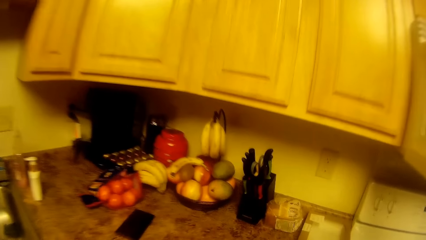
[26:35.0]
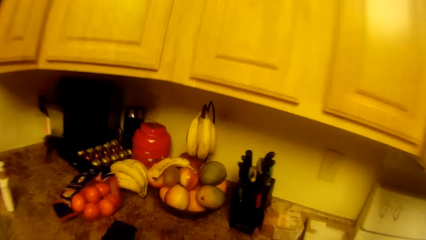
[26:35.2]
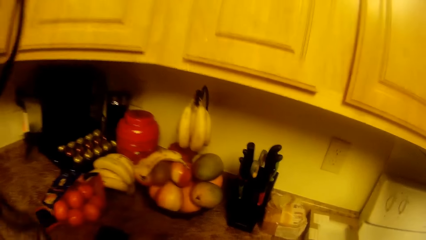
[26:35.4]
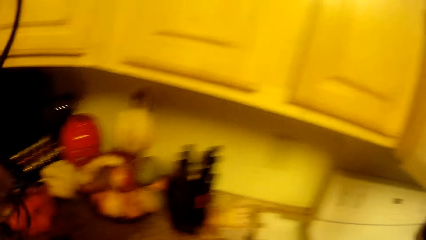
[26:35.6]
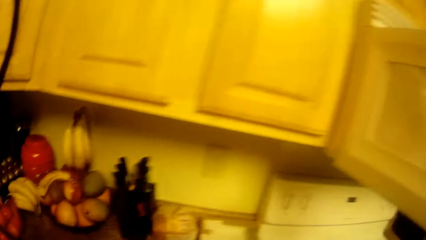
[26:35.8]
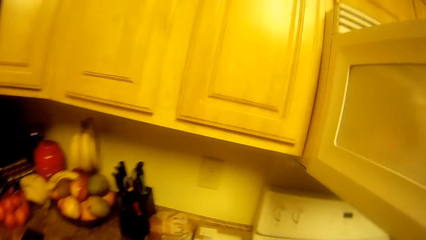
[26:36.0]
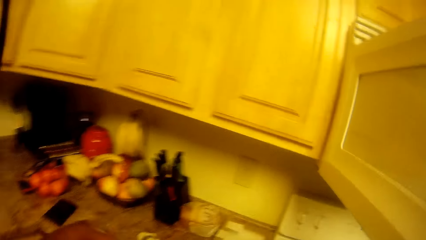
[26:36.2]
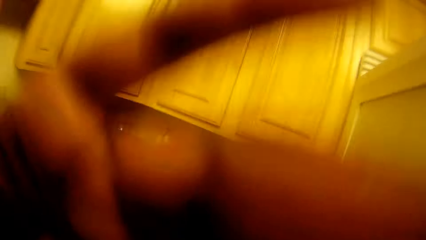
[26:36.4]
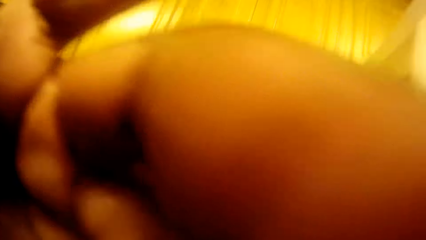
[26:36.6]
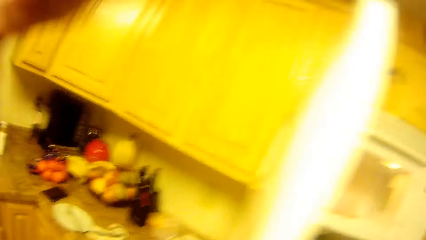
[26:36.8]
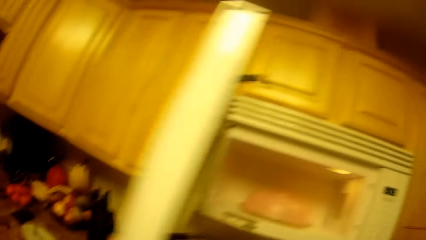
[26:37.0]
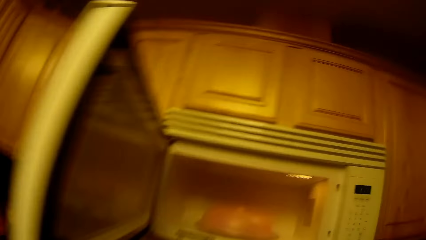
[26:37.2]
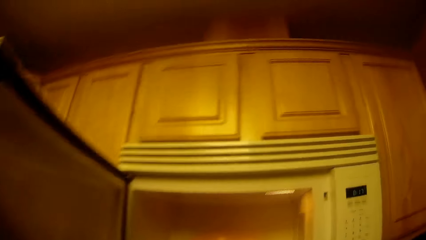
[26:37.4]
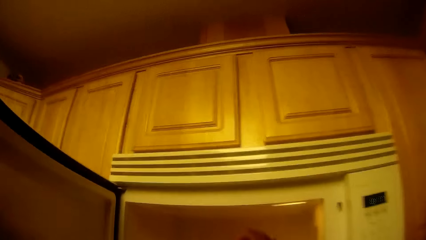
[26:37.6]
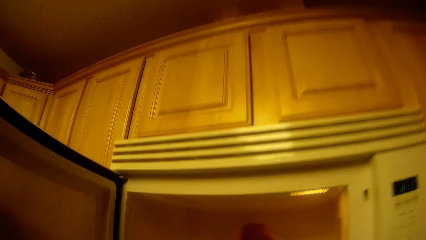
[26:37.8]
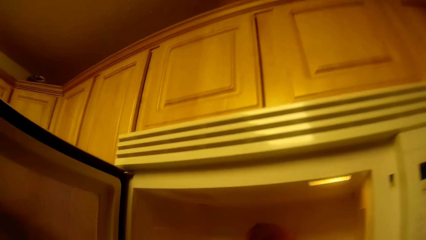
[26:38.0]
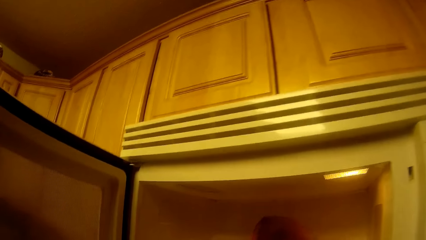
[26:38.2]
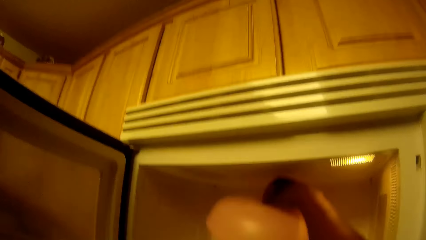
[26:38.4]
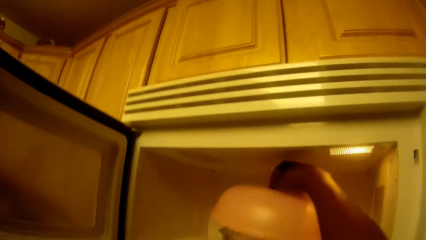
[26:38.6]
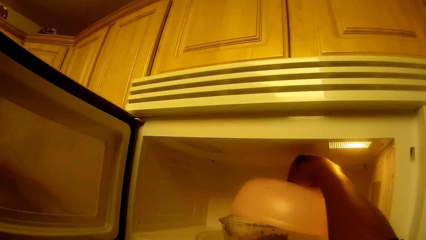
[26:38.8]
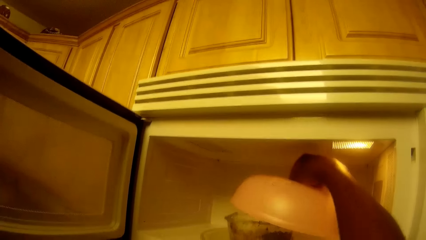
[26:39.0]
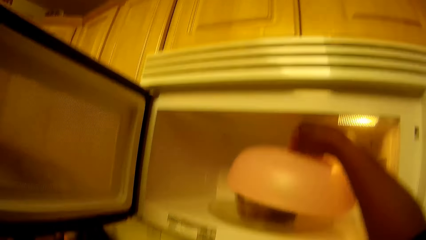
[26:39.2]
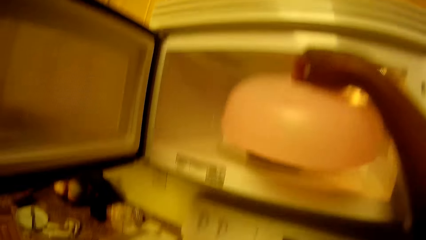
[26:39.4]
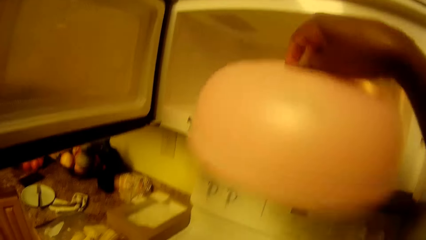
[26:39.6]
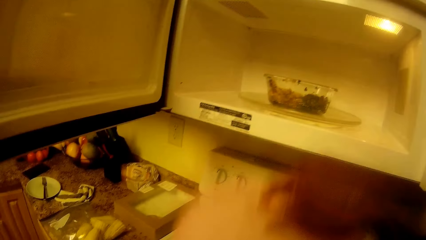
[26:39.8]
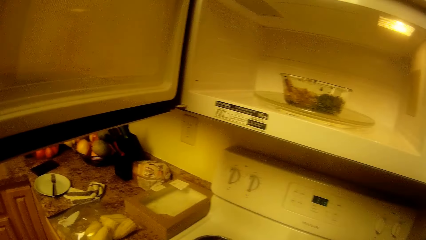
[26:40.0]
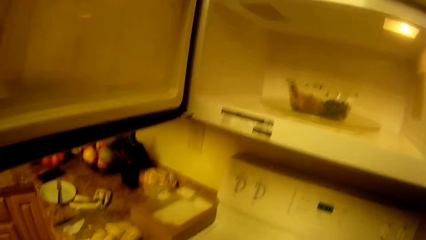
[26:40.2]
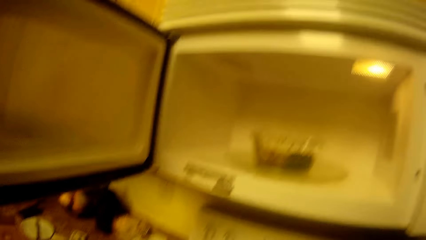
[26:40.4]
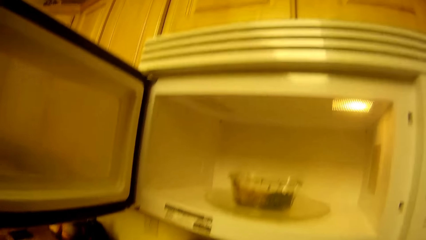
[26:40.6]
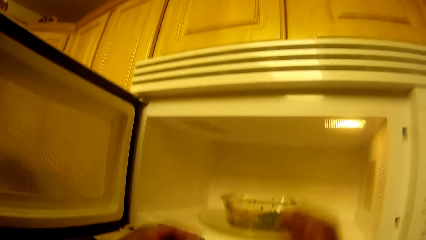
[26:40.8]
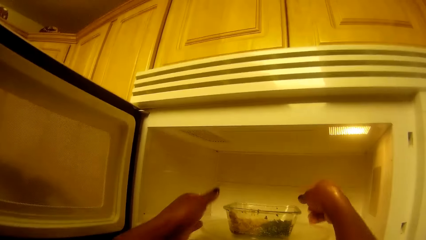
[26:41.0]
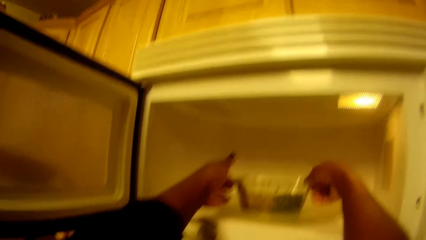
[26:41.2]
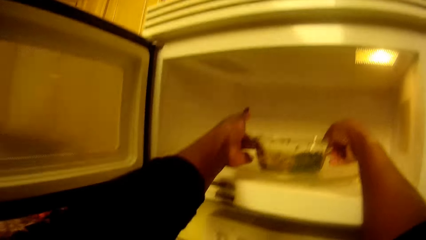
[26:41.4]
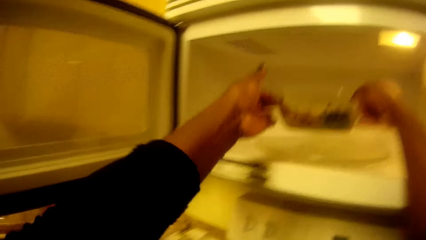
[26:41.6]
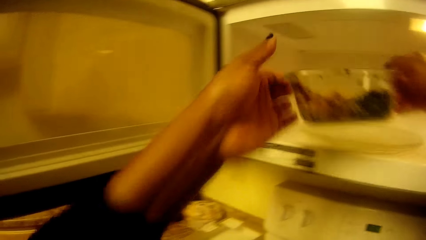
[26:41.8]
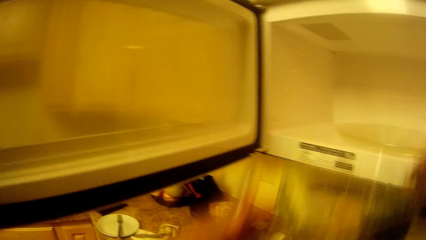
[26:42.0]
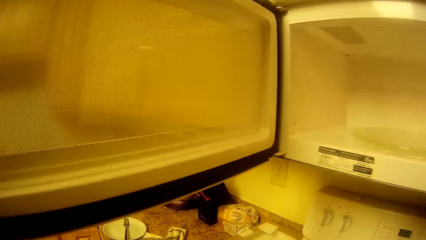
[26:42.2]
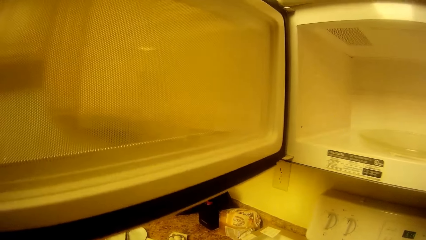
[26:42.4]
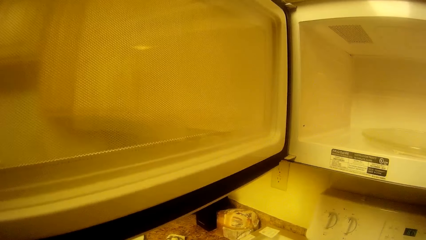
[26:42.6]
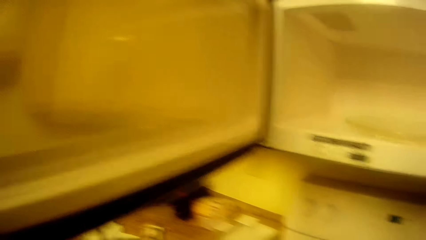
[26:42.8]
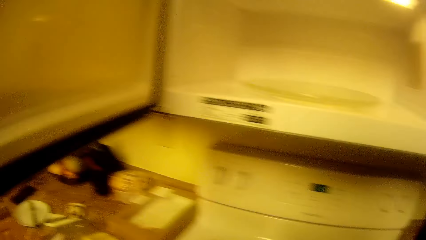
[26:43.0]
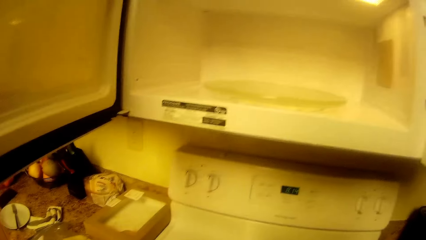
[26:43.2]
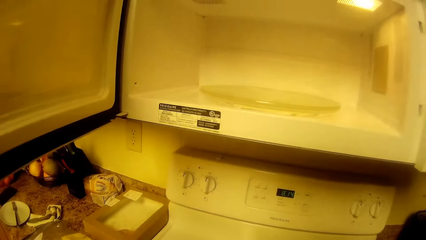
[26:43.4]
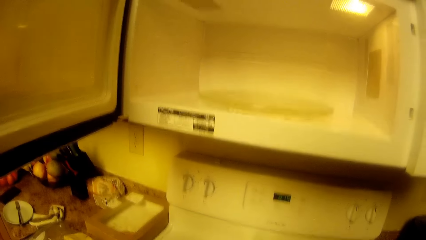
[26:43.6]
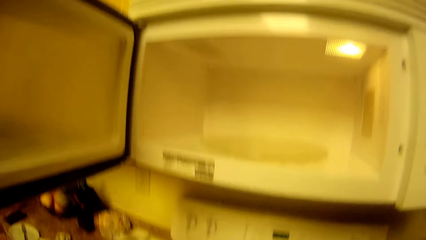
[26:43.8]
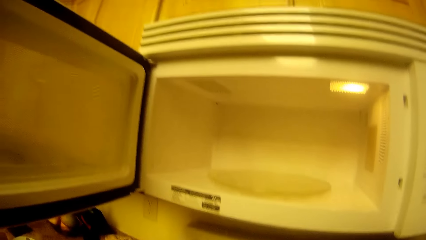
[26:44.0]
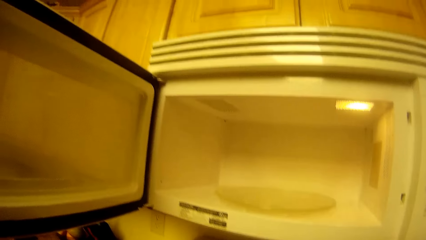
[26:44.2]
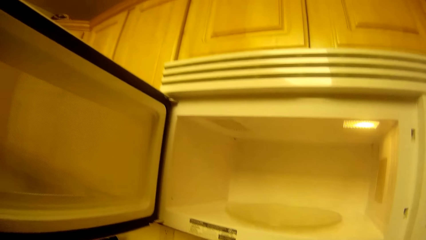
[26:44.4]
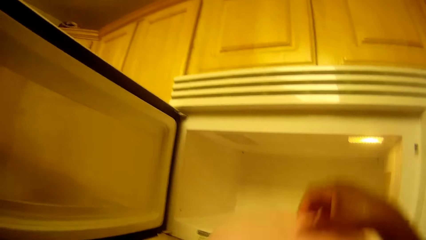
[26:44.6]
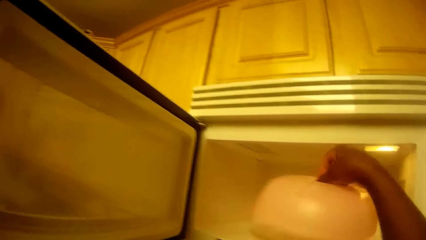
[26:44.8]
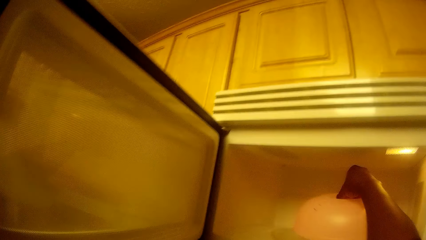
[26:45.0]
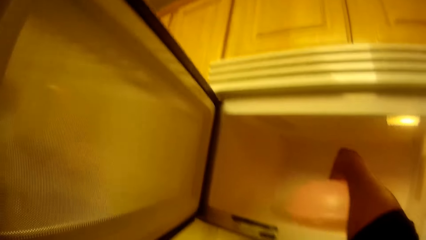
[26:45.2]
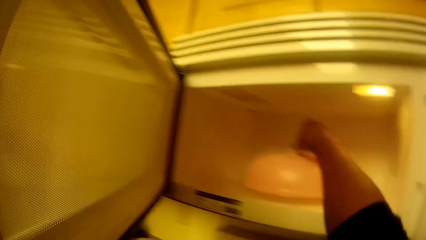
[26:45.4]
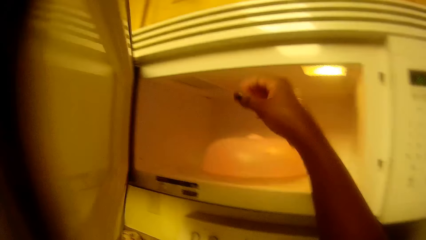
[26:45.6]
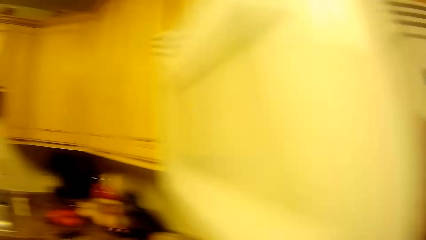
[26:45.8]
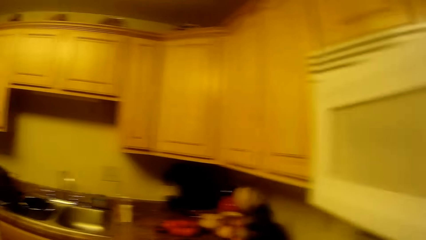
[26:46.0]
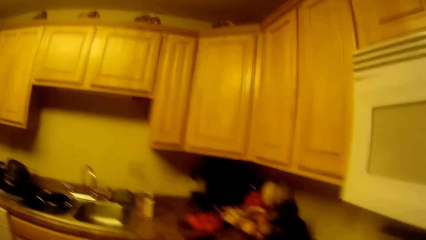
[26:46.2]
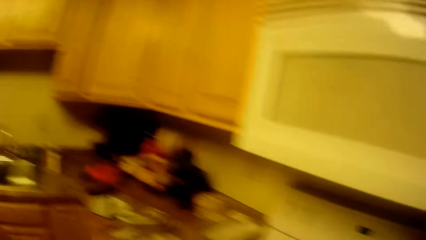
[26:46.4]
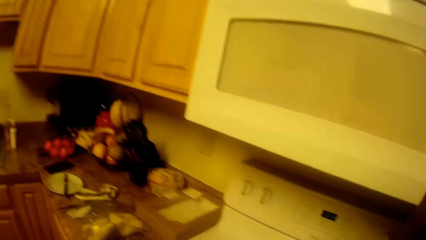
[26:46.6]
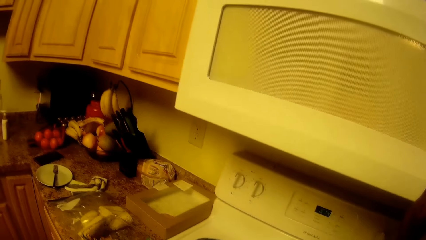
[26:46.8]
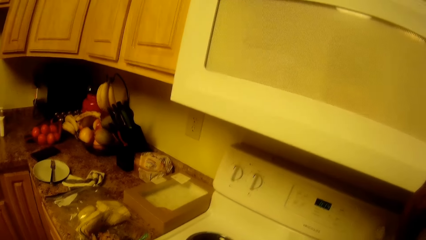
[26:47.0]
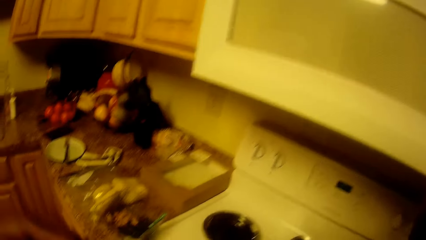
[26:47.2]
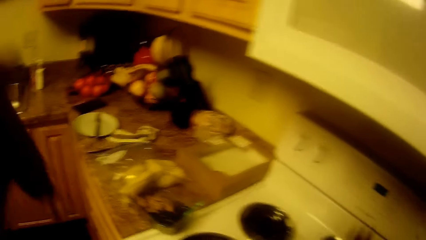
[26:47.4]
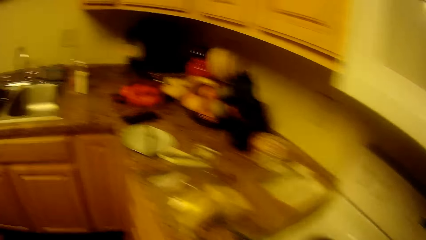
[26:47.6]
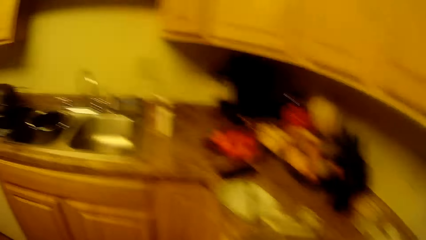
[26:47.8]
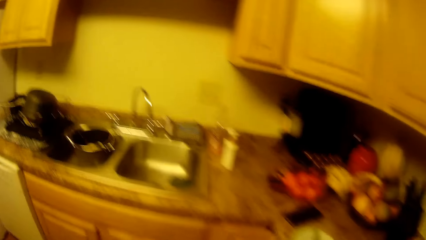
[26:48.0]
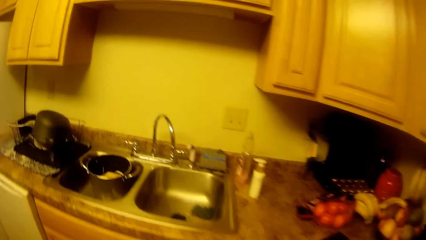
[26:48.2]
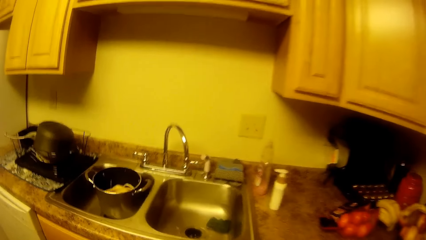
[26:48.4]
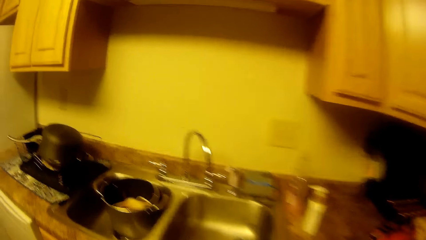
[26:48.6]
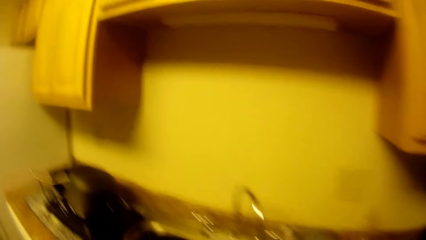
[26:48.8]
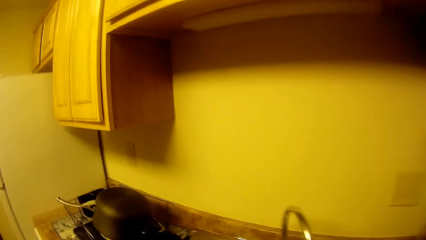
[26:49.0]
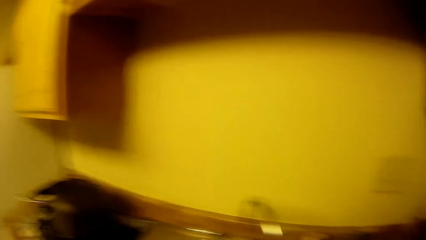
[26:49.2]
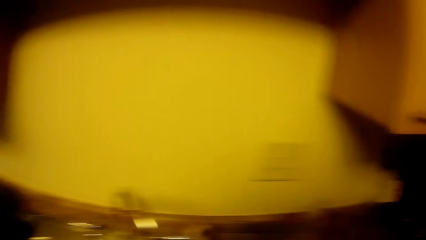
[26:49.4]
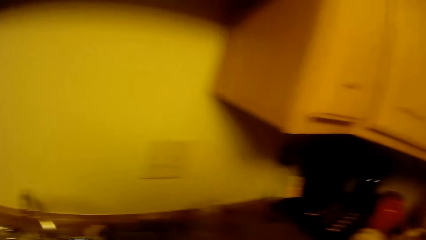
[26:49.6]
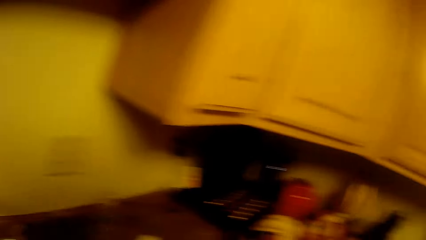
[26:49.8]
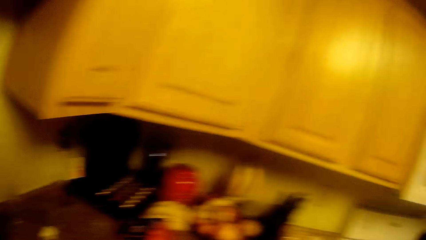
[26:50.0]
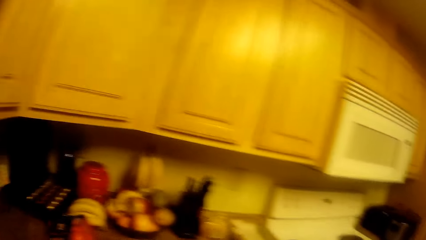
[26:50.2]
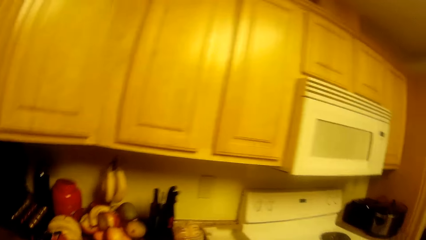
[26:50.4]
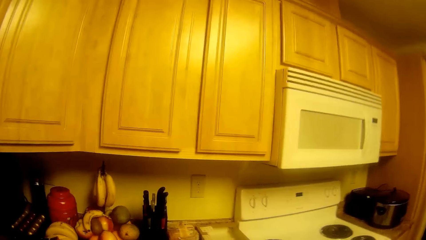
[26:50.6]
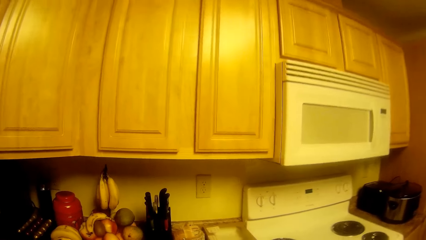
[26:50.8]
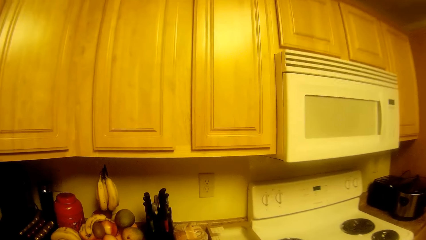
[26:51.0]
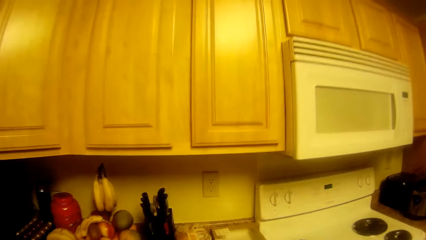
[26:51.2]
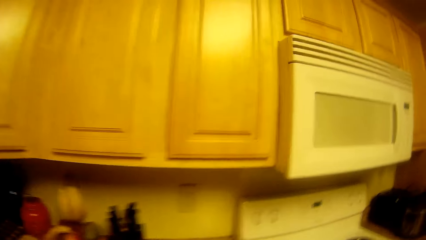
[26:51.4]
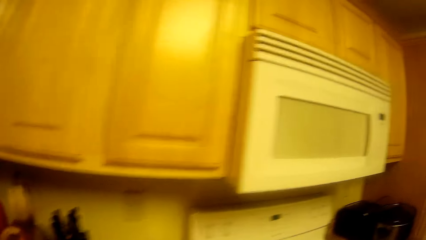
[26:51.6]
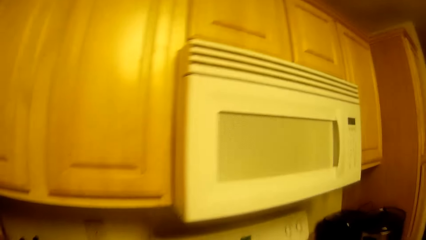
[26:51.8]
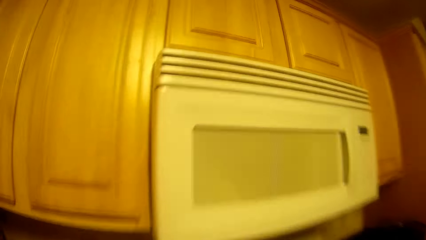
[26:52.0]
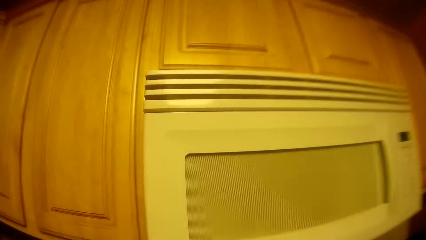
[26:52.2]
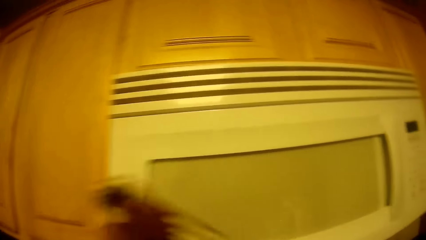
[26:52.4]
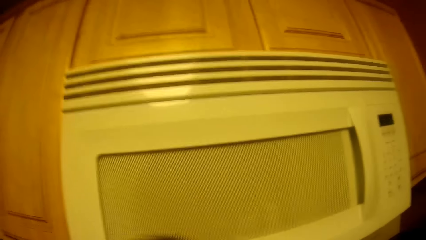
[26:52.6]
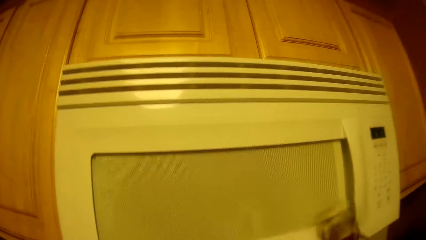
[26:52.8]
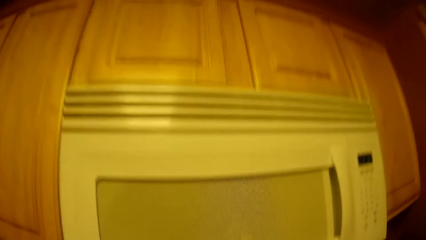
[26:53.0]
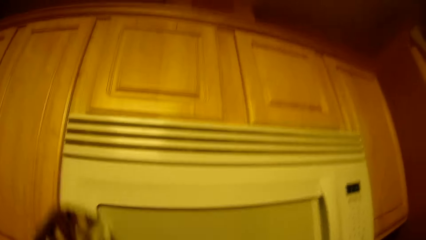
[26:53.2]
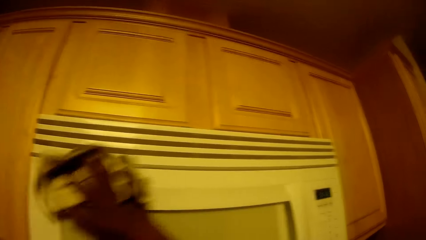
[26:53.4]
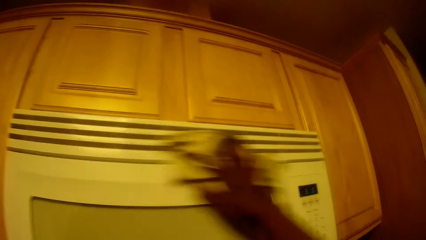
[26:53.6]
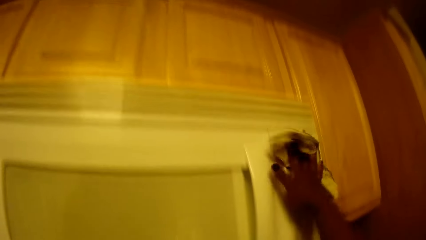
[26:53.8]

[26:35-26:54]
The camera wearer opens a bowl in the microwave with her right hand. She stands on the floor. She drops the cover of the bowl on the cabinet. She takes out the plastic bowl of food from the microwave with both hands. She stands on the floor. She puts the cover in the microwave with her right hand. She closes the microwave with her right hand. She stands on the floor, walks on the floor, stands on the floor and walks on the floor. She cleans the microwave with the napkin in her right hand.
